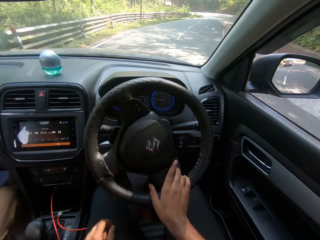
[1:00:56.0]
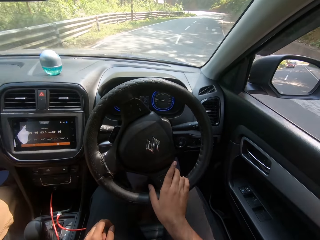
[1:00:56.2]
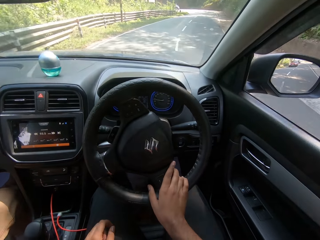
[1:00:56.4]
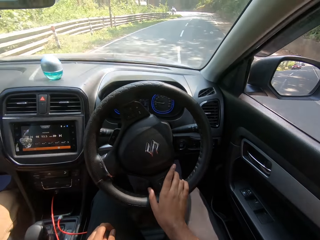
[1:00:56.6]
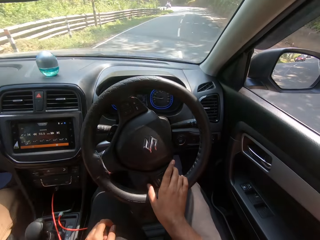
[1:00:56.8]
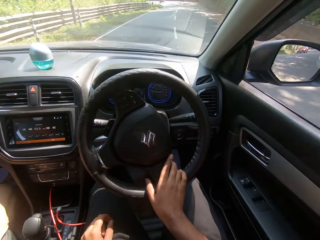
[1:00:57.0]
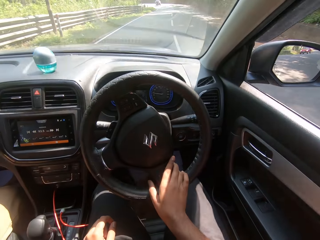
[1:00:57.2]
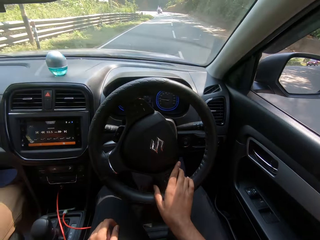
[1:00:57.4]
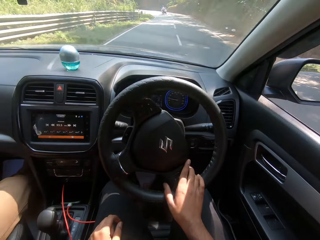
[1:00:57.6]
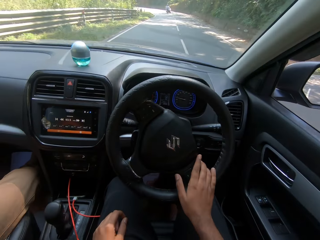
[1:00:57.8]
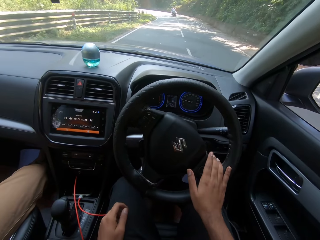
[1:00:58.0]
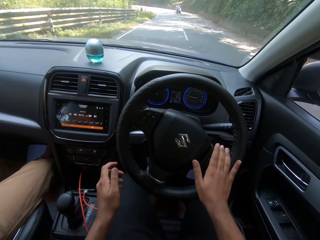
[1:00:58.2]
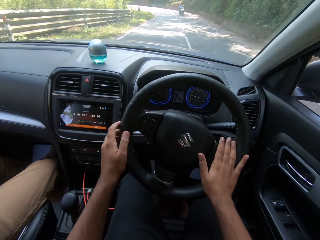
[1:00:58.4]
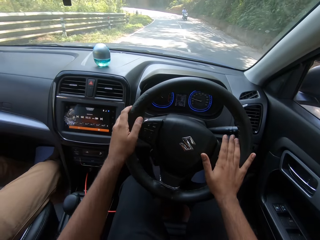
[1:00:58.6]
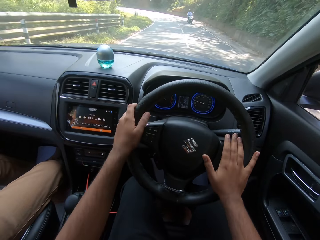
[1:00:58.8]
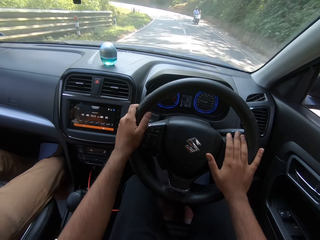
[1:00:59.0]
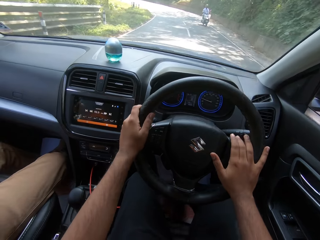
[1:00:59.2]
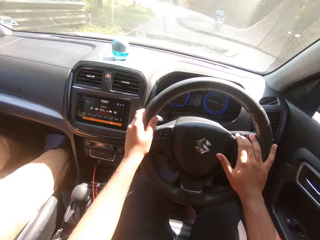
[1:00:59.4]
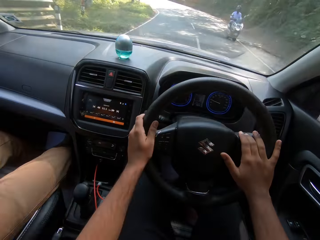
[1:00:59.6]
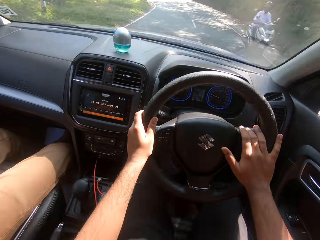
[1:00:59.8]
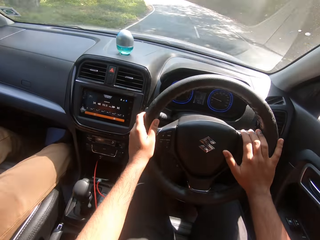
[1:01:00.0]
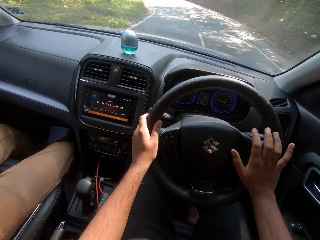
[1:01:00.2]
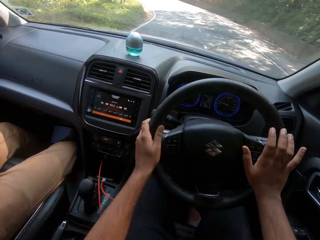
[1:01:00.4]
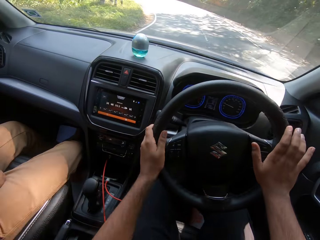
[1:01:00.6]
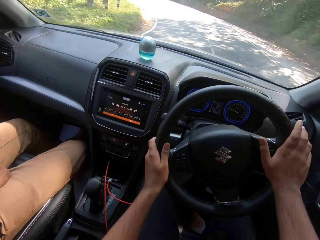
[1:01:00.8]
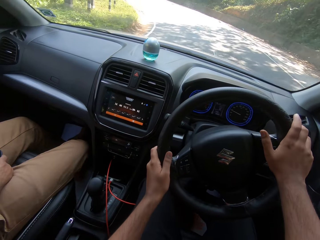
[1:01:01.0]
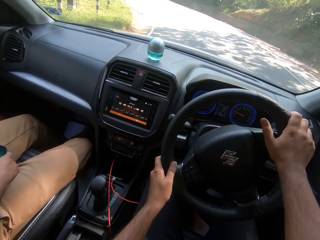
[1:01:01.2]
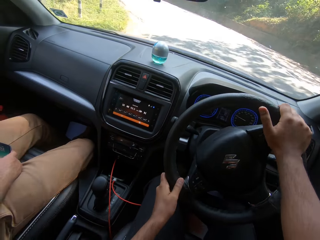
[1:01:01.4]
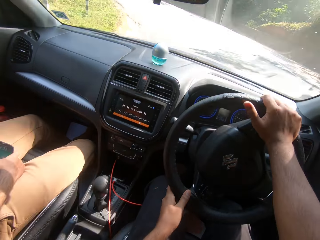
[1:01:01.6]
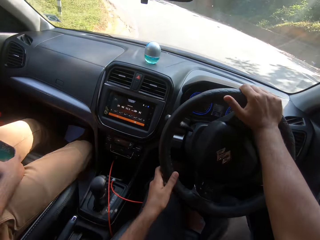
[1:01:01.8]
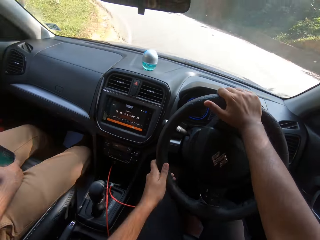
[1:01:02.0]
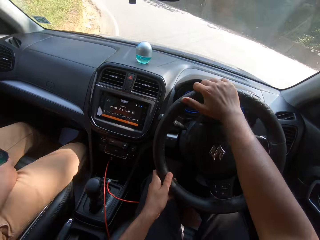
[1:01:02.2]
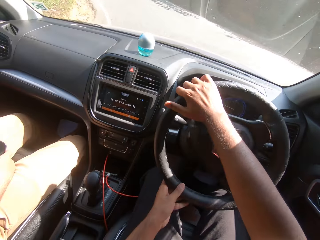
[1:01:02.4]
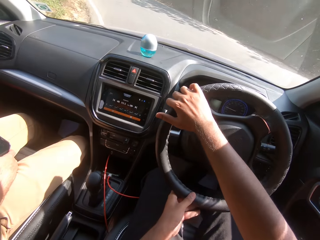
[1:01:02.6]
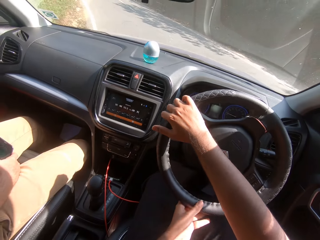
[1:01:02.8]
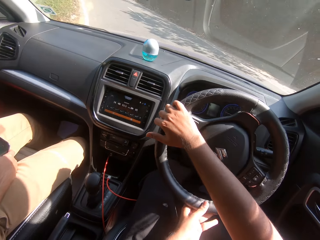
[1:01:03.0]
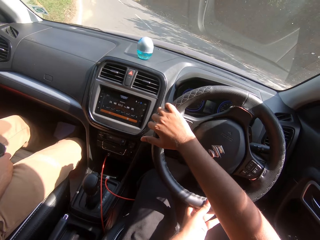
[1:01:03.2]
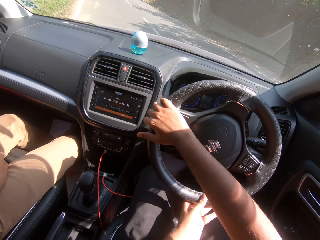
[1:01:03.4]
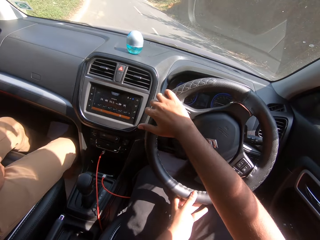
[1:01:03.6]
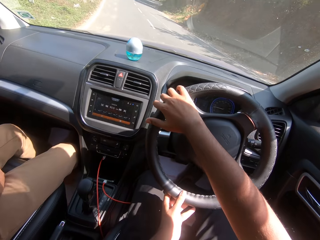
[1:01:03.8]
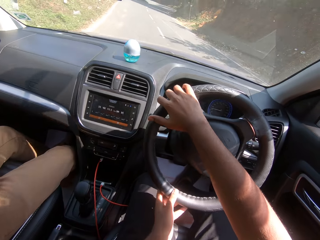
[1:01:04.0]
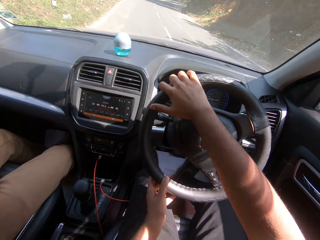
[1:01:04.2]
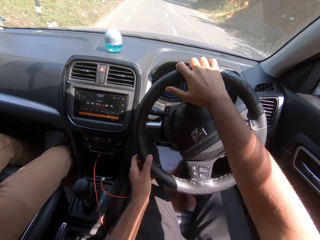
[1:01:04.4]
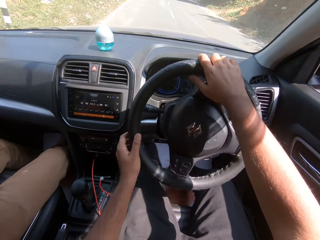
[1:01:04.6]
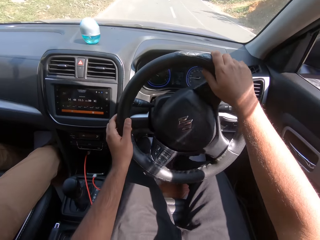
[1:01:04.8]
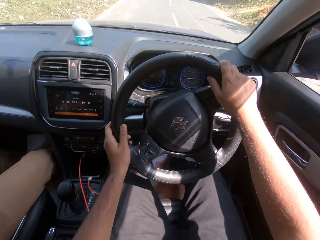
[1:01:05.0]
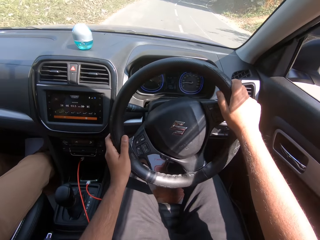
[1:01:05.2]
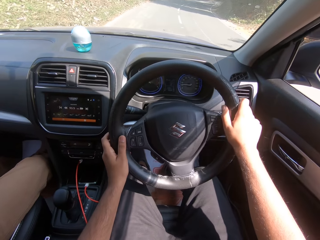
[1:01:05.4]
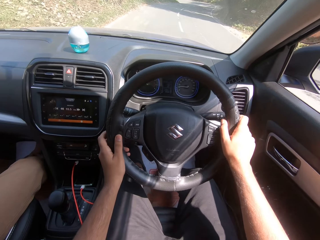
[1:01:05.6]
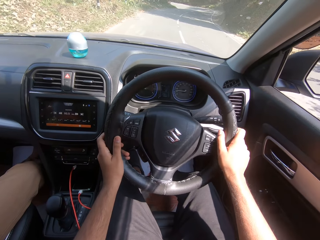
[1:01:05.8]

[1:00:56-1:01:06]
The camera wearer drives the car with his hands on the steering wheel. A motorcycle drives past him.

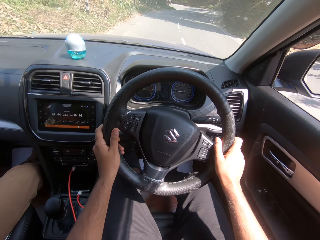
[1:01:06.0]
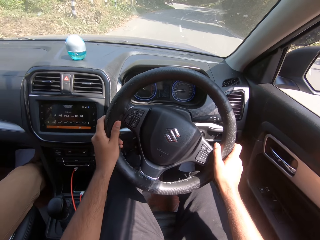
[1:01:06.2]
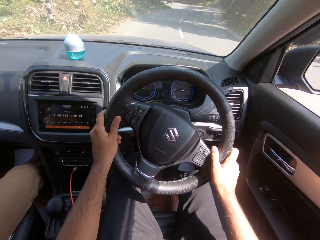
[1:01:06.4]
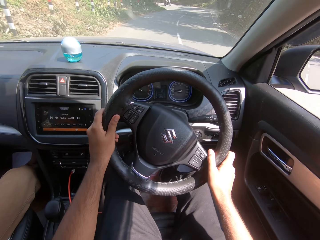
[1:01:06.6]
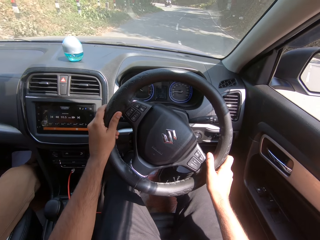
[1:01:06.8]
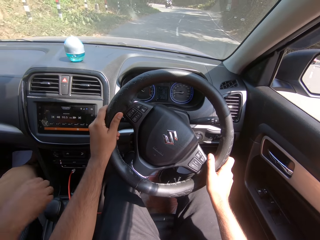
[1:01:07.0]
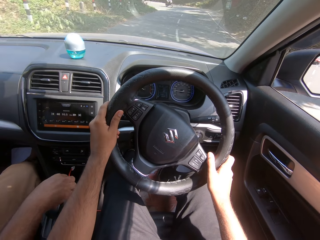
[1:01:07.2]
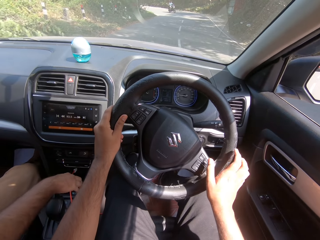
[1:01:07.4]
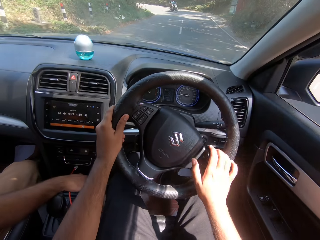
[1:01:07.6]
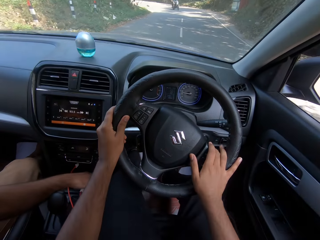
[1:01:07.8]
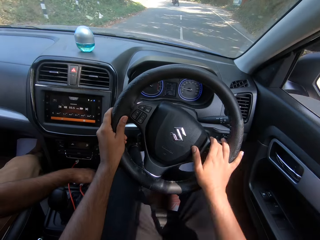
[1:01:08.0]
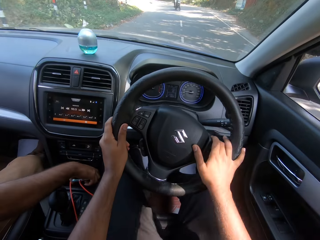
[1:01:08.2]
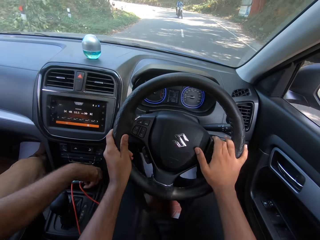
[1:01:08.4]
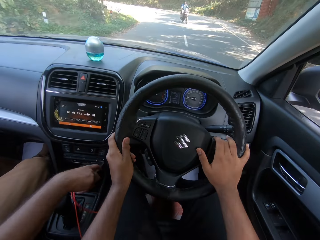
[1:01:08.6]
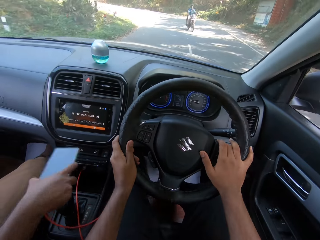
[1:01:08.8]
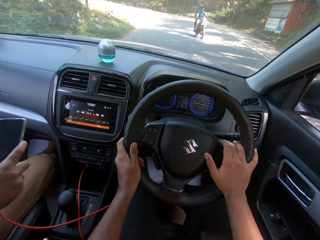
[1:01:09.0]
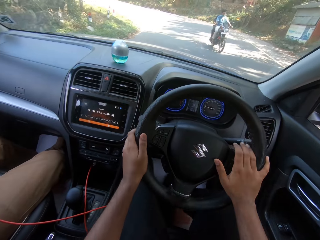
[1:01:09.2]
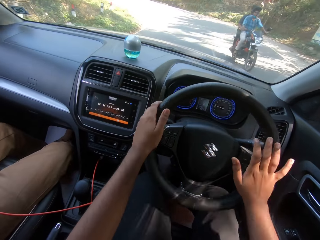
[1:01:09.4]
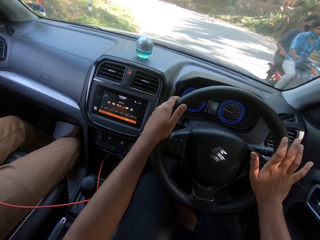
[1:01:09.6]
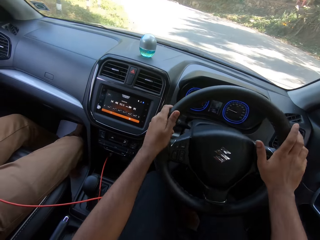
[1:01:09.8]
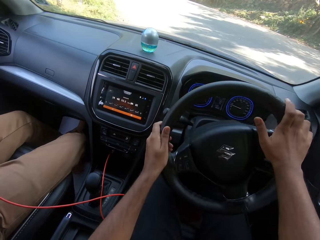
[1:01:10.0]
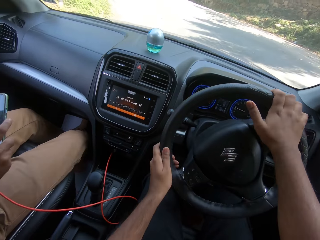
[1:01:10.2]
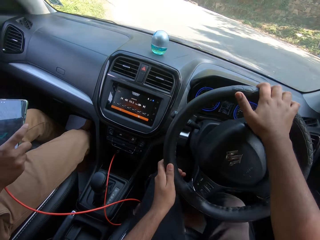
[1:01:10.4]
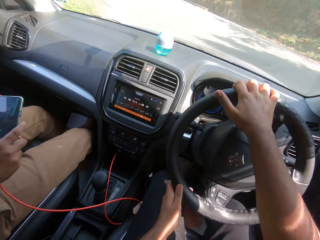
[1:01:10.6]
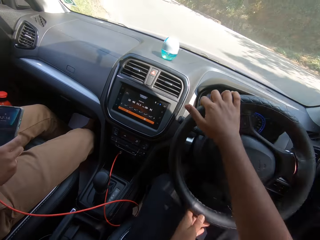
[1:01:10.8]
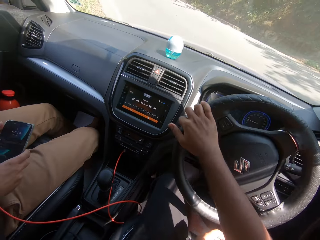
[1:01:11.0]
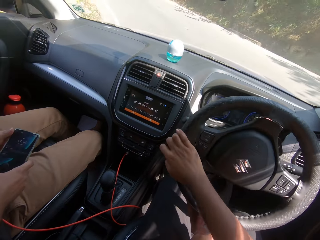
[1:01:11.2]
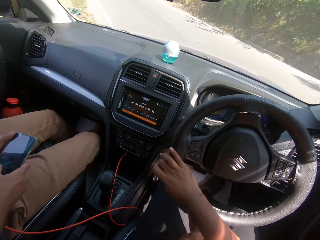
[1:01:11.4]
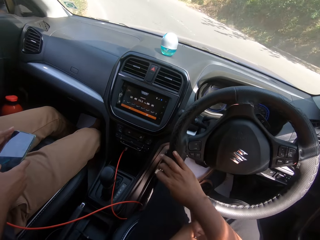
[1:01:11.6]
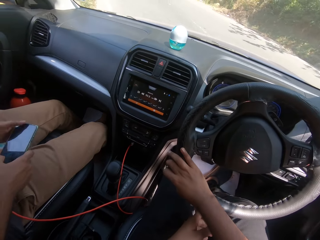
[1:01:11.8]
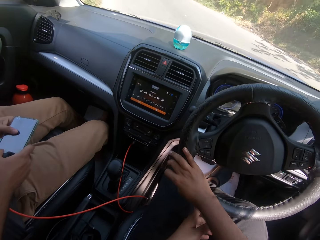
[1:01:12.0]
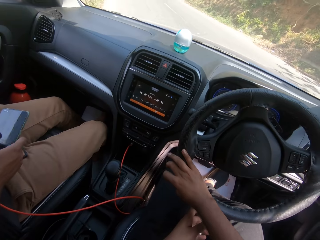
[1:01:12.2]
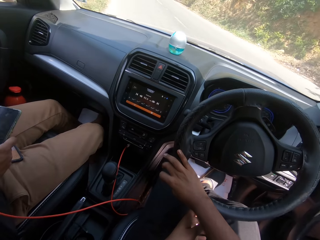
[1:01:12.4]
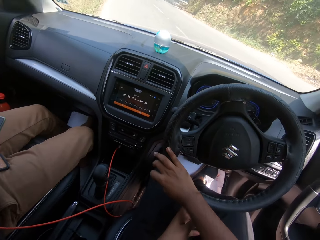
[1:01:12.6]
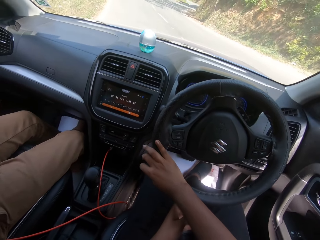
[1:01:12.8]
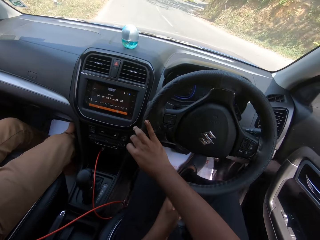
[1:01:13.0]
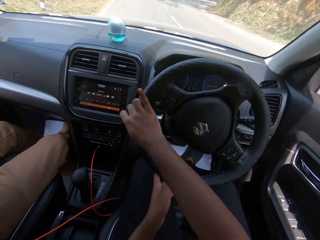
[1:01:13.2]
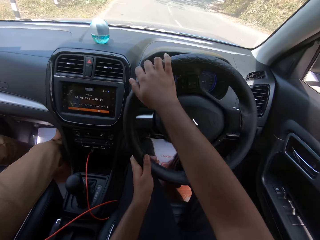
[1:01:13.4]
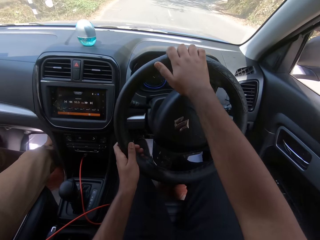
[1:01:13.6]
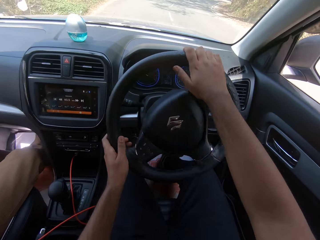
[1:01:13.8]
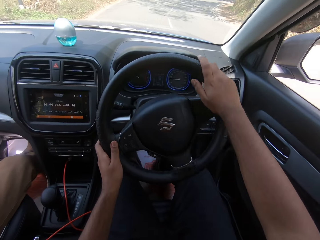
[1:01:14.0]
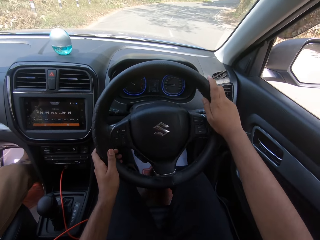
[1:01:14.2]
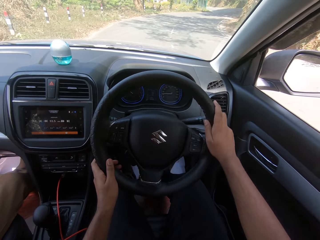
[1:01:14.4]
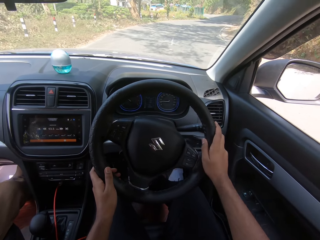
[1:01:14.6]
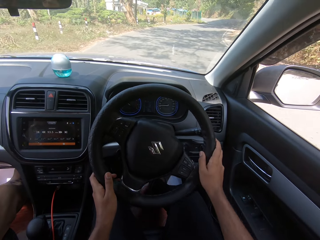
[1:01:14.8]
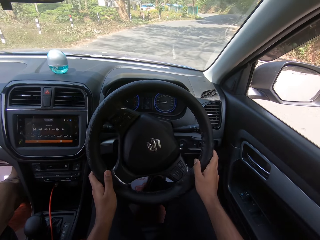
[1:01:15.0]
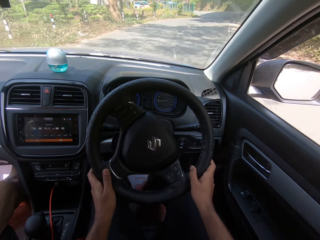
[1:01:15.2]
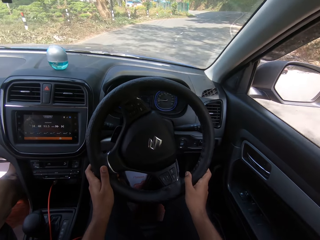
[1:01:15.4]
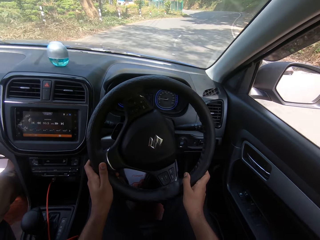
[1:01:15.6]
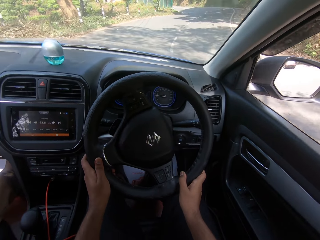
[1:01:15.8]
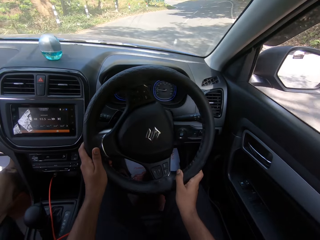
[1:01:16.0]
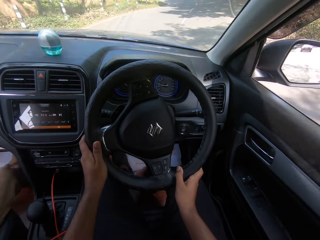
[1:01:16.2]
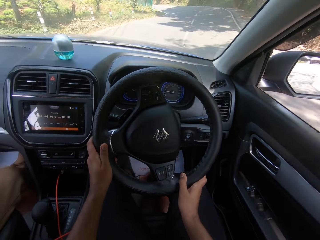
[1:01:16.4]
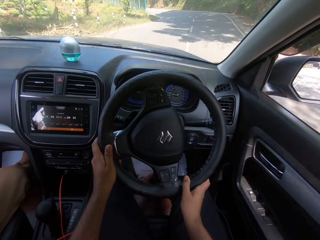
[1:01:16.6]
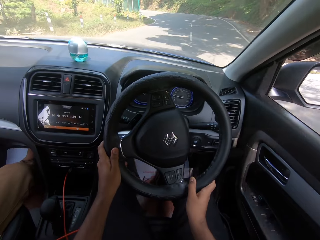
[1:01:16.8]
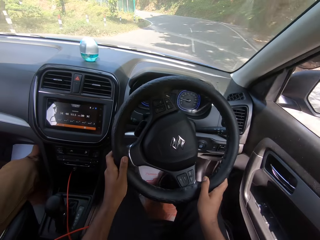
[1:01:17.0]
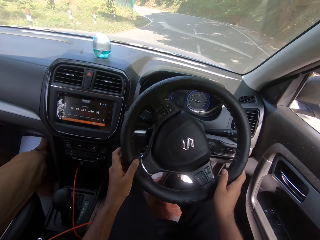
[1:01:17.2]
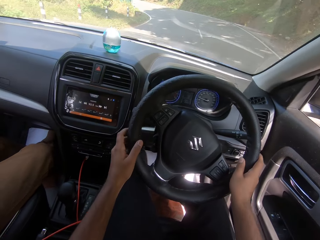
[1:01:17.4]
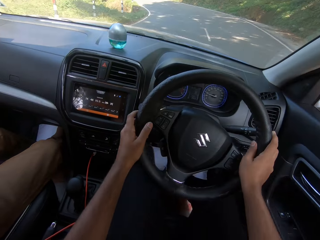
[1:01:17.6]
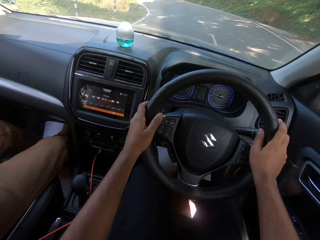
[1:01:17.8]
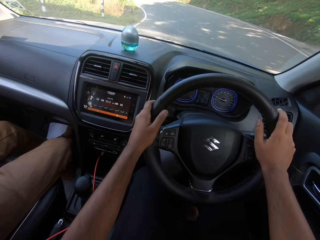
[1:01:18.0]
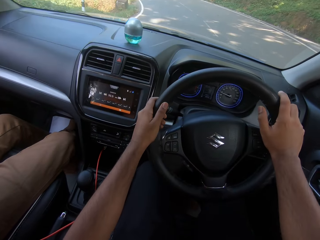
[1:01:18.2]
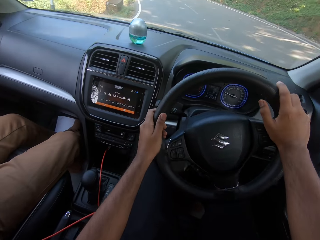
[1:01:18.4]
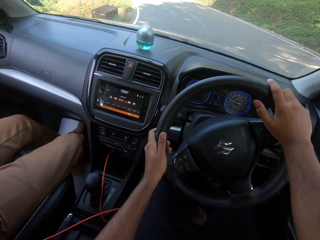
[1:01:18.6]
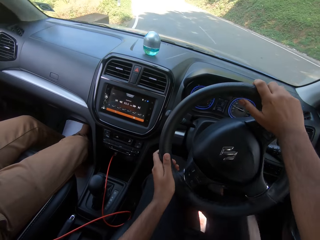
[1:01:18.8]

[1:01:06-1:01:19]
The man picks up a phone from the dashboard compartment with his right hand and operates the phone with his hands.
